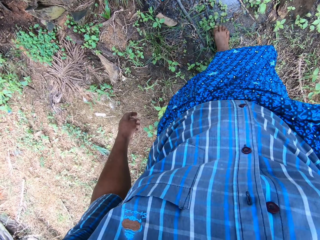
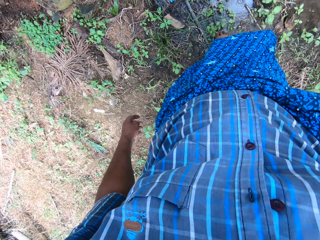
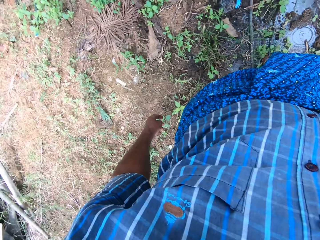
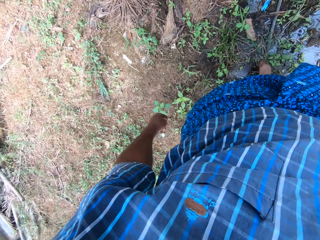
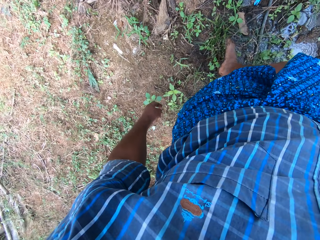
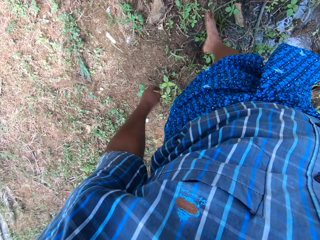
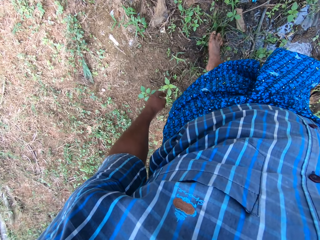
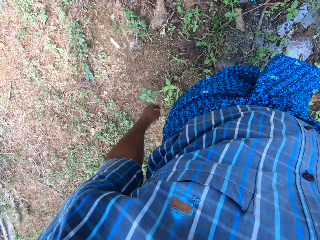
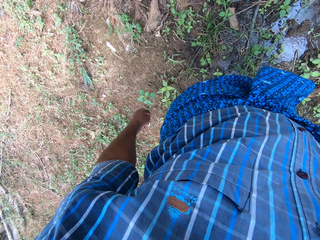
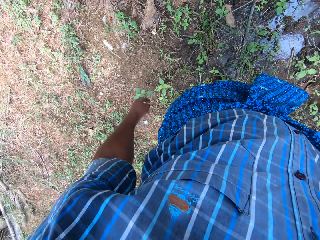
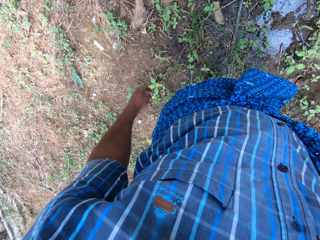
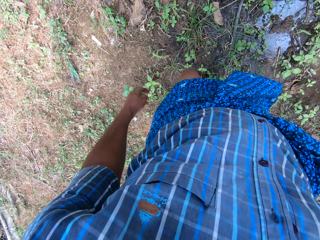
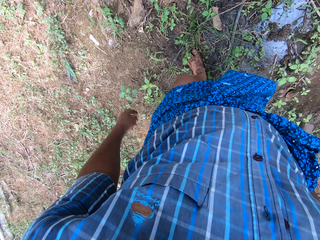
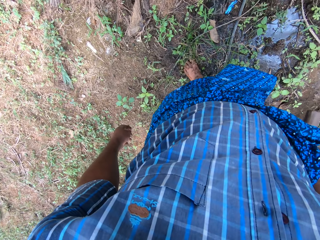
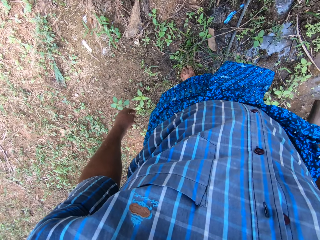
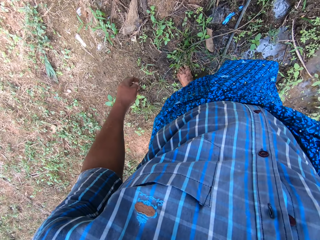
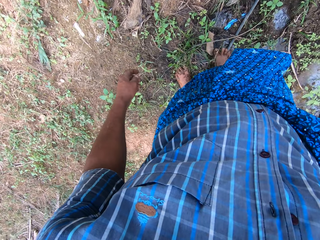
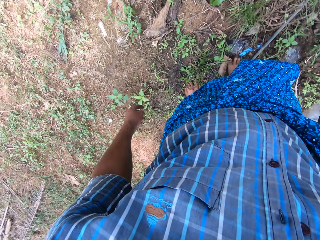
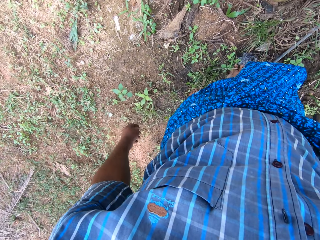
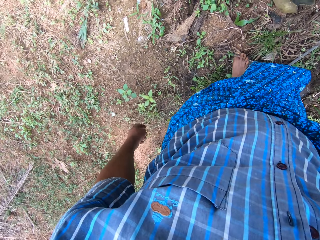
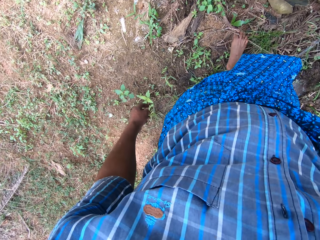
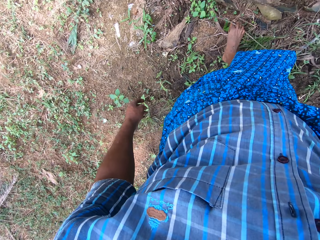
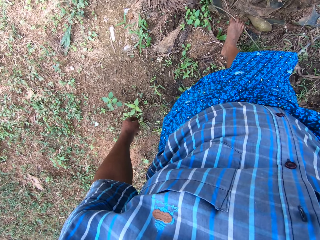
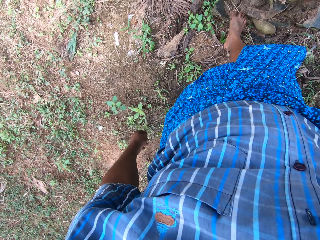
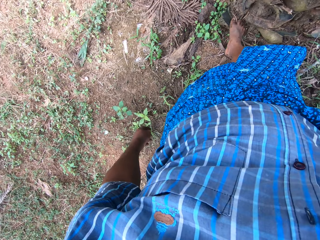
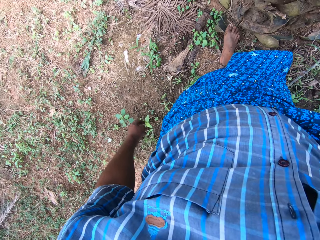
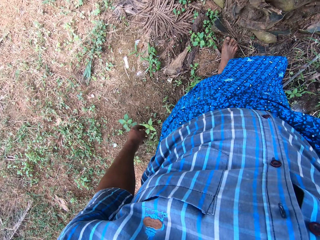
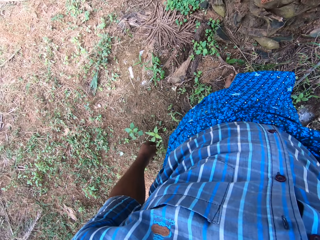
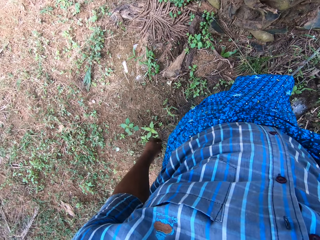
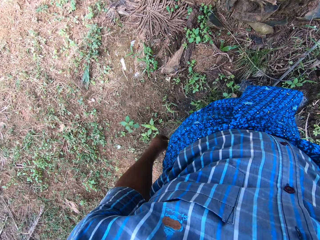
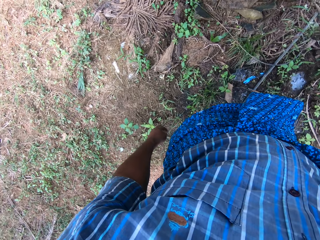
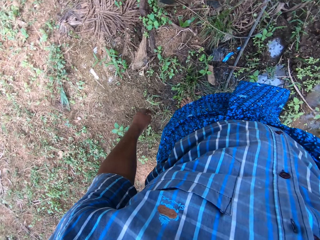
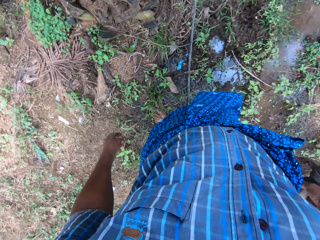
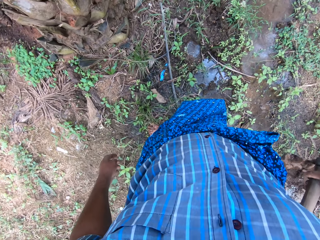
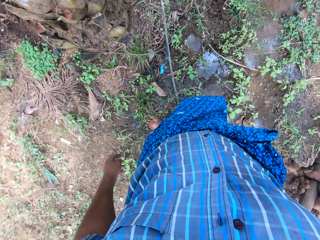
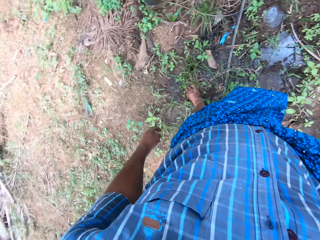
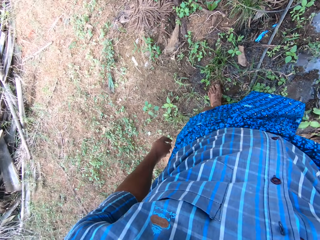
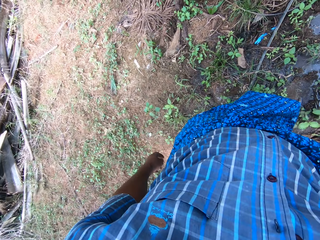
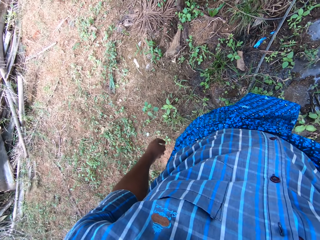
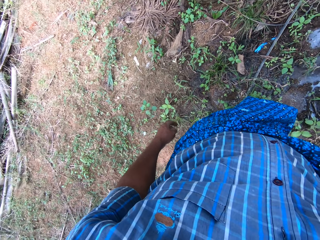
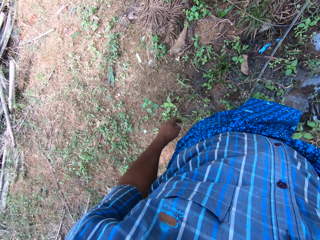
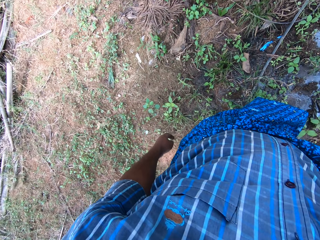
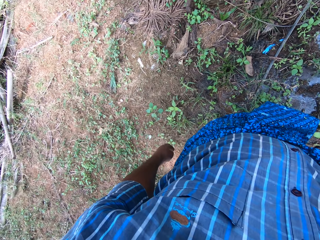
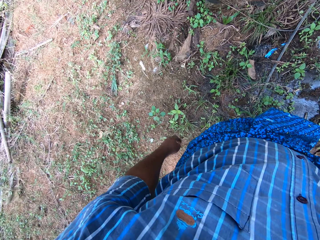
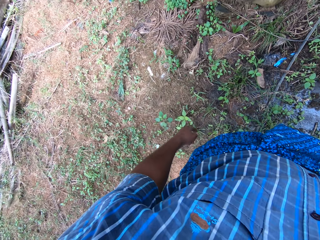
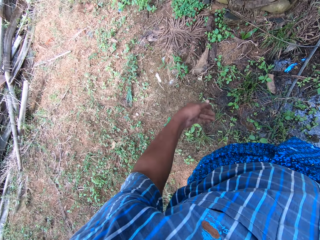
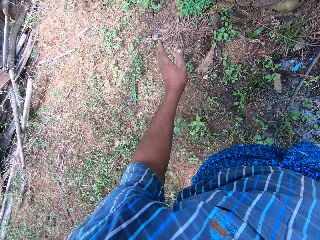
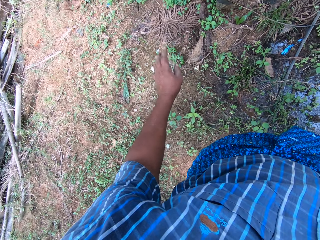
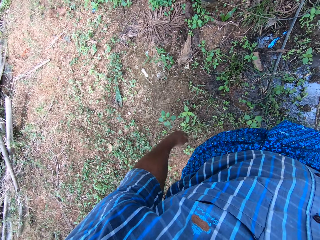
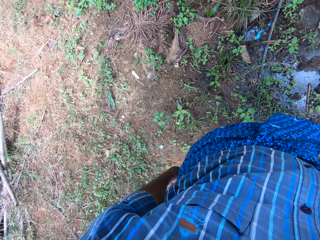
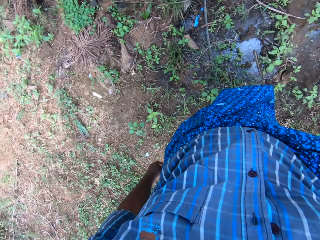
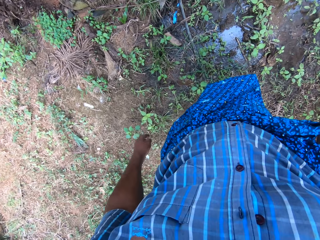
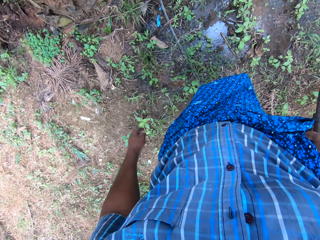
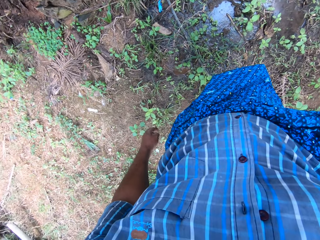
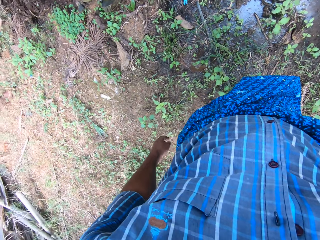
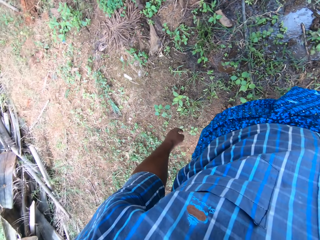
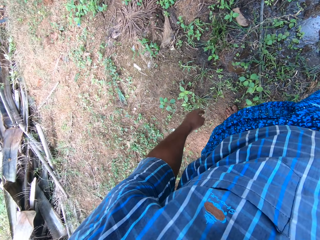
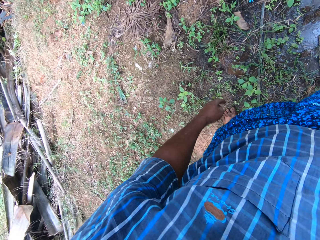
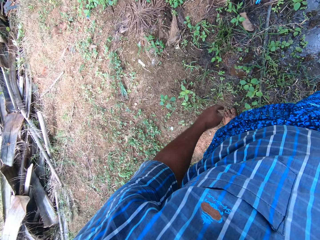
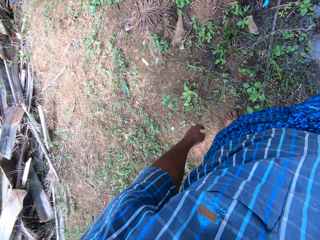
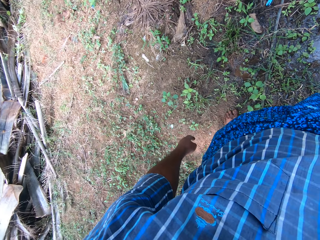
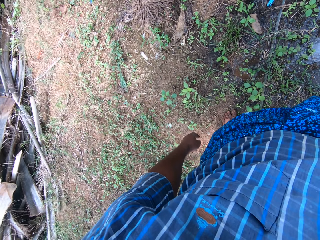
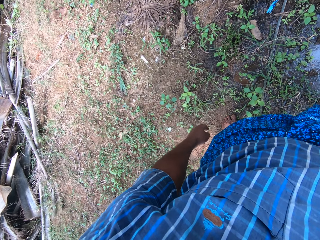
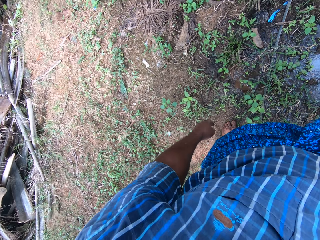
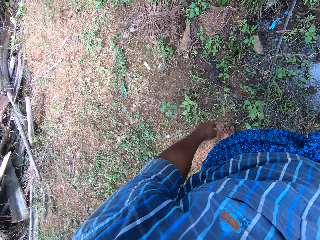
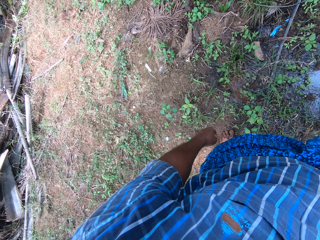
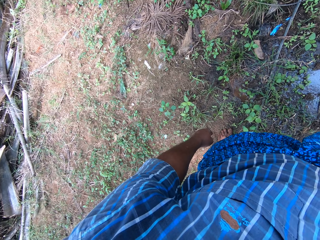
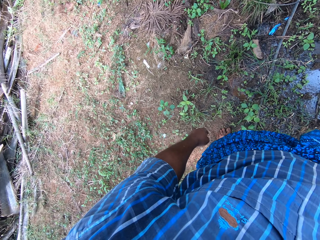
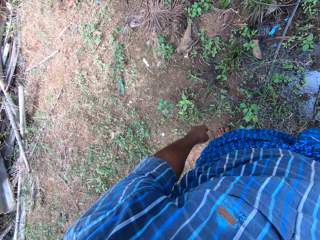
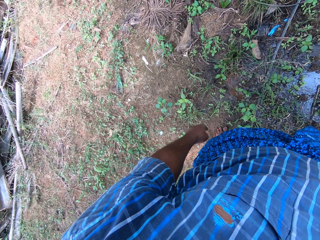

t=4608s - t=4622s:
The camera wearer stands up. He moves the plants on the ground with his right leg. He stands up and swings his left hand.

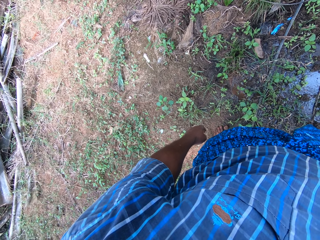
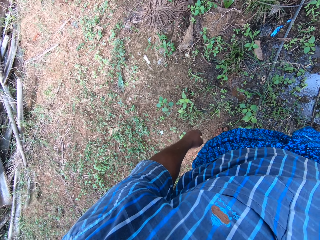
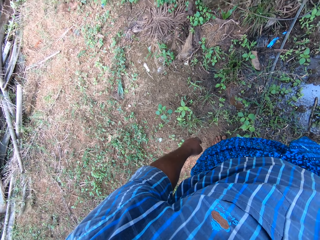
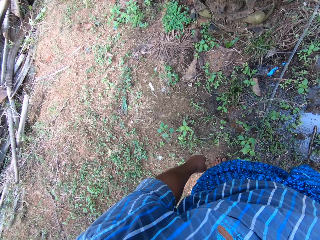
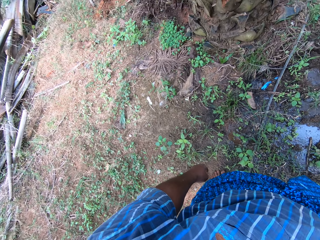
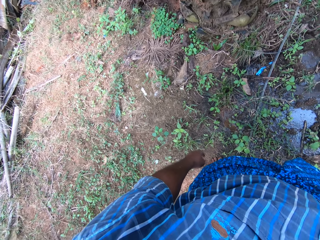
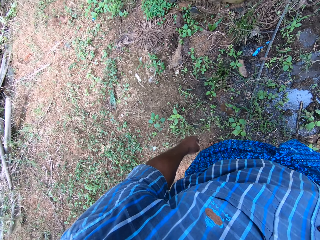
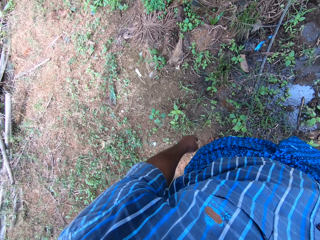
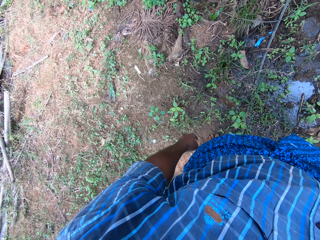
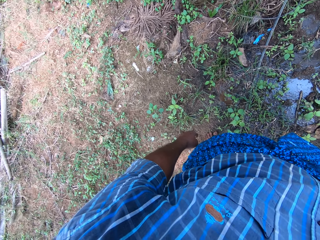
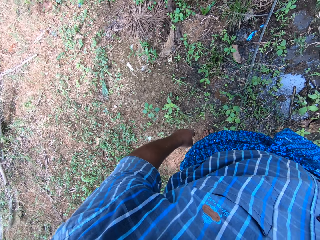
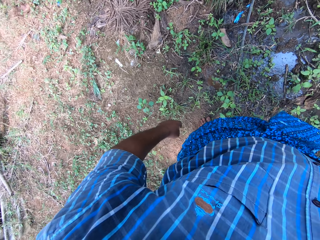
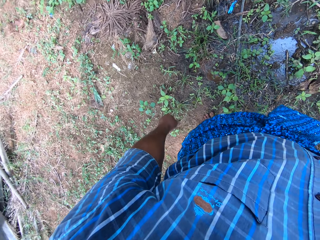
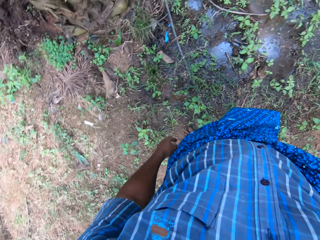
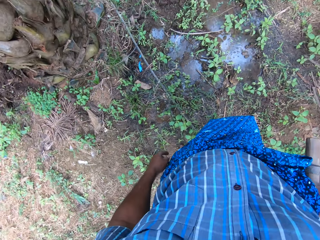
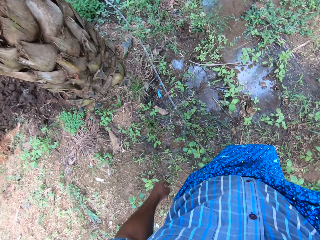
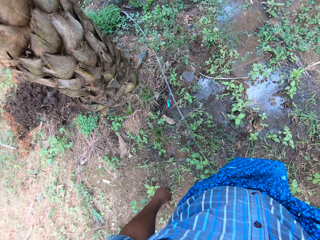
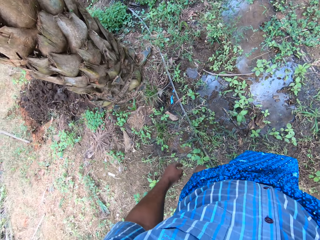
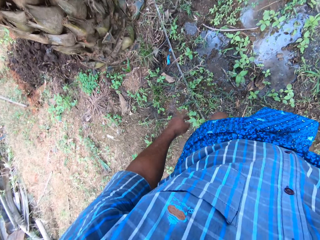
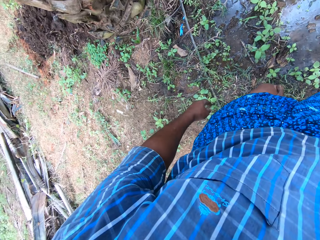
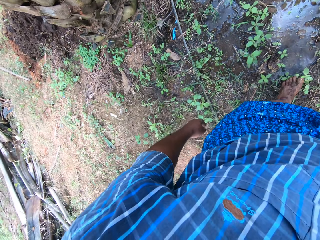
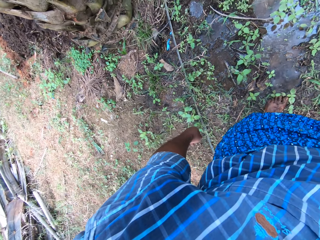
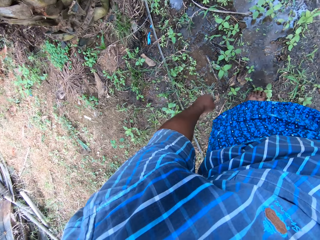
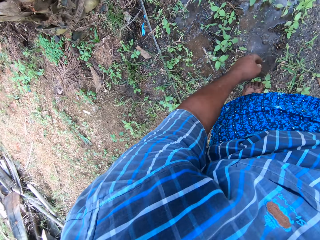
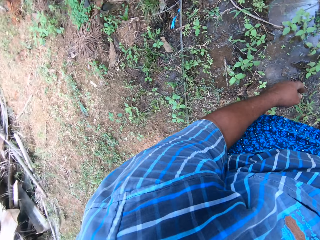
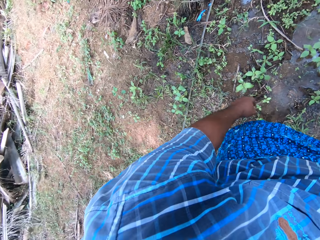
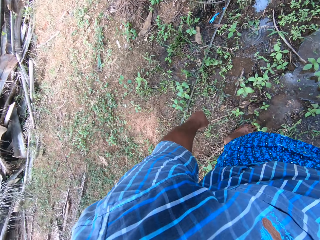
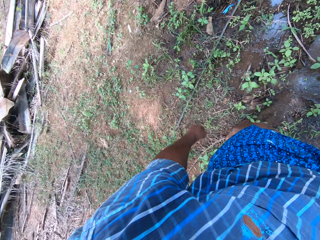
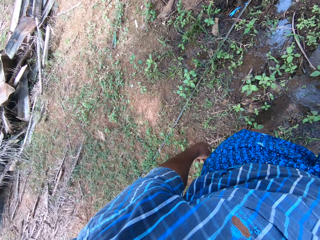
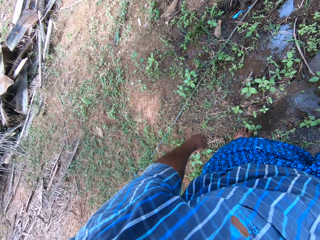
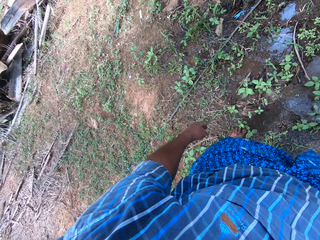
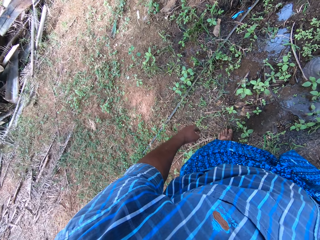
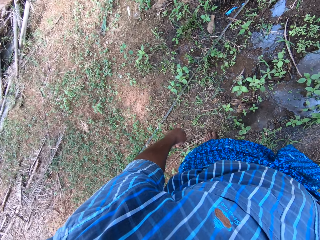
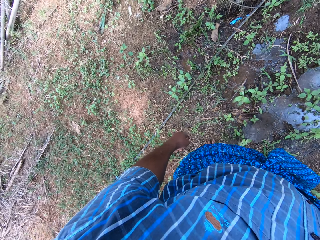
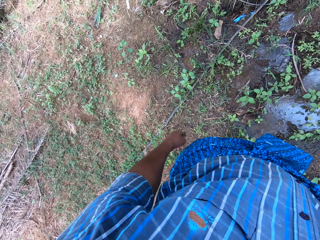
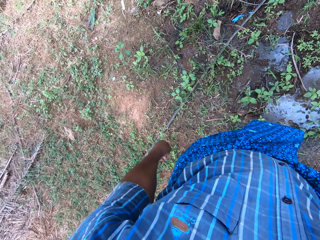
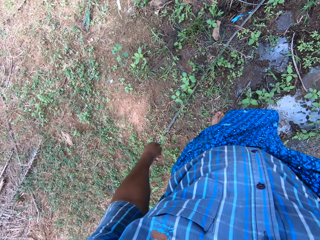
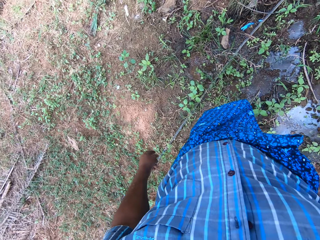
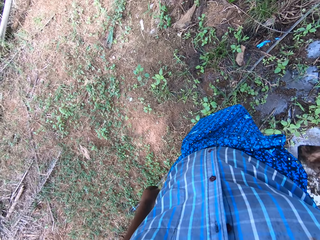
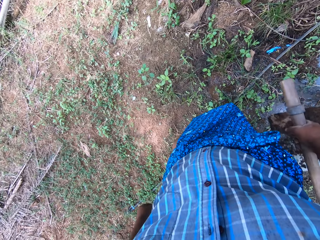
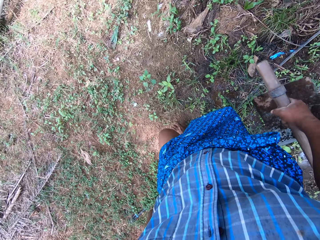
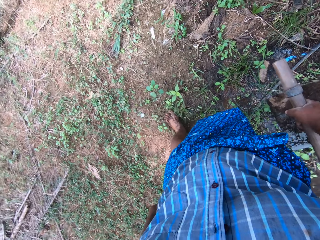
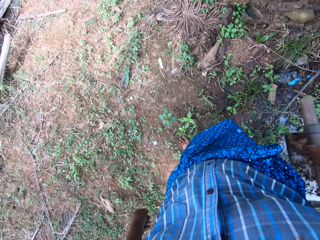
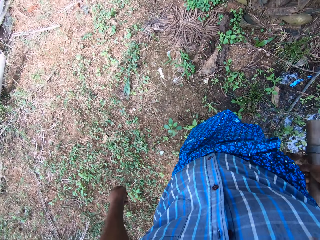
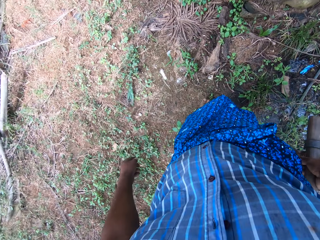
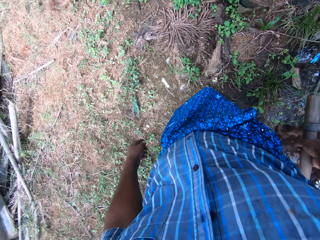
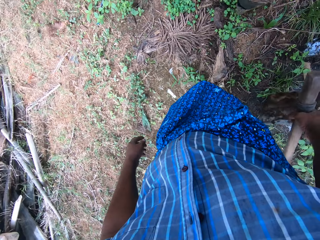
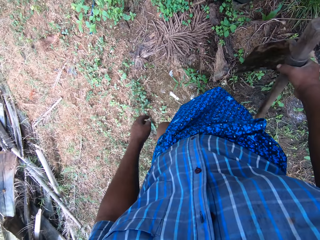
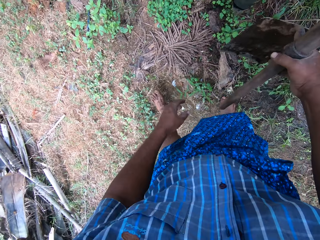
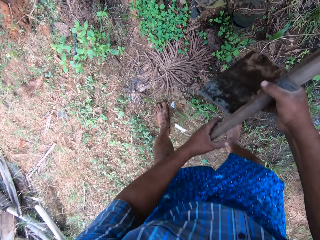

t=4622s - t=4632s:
The camera wearer walks around. They stand up. They walk around.
